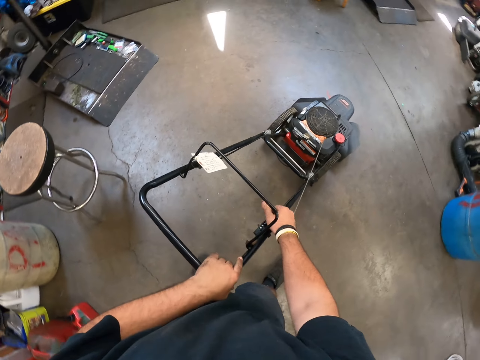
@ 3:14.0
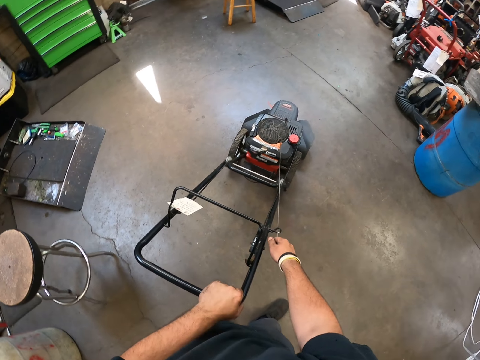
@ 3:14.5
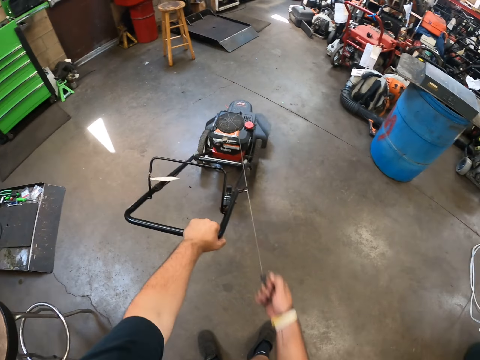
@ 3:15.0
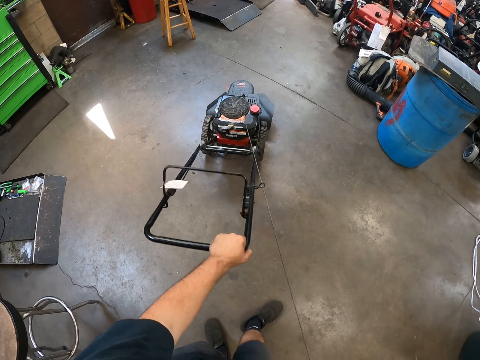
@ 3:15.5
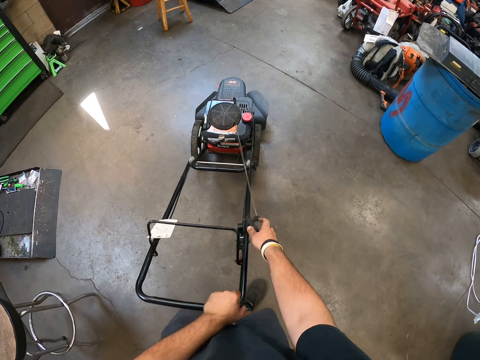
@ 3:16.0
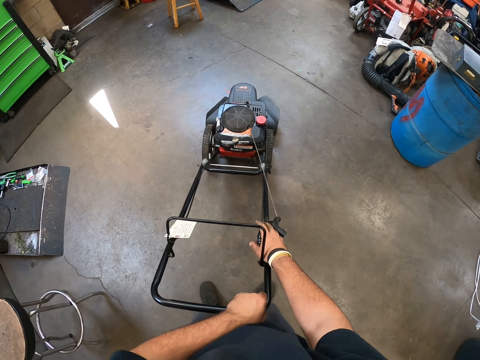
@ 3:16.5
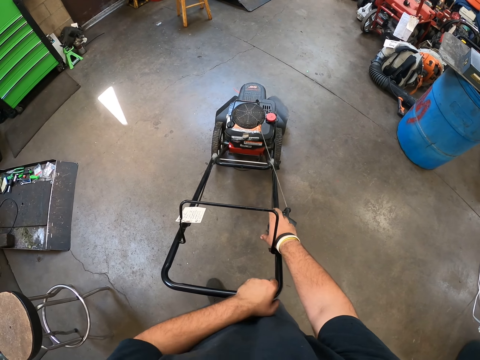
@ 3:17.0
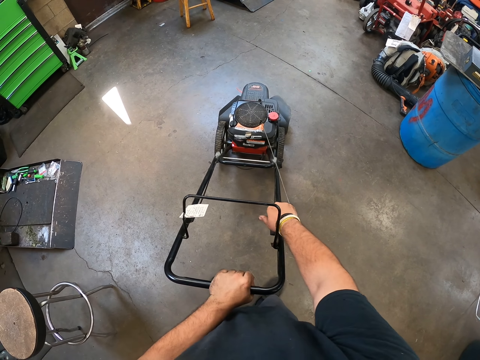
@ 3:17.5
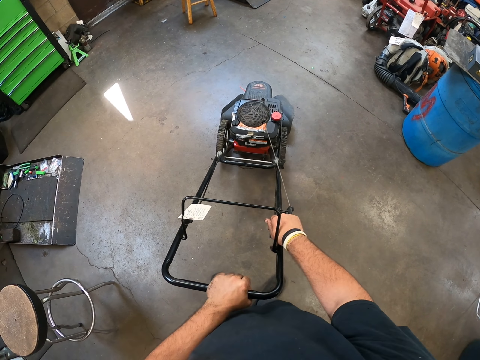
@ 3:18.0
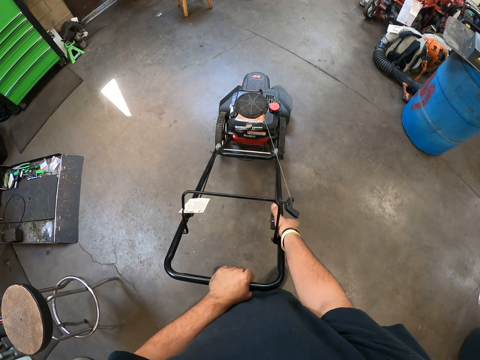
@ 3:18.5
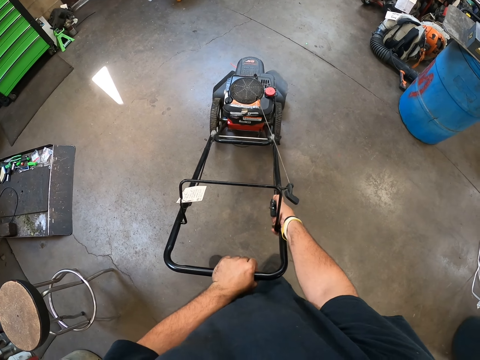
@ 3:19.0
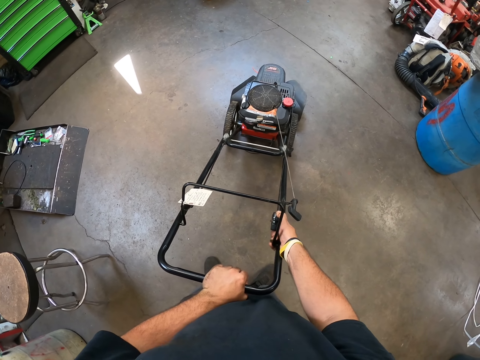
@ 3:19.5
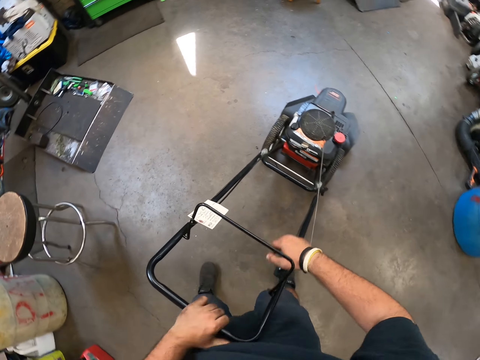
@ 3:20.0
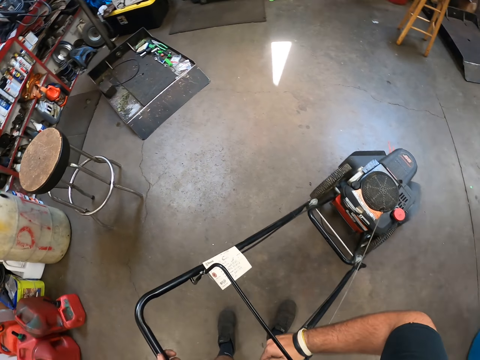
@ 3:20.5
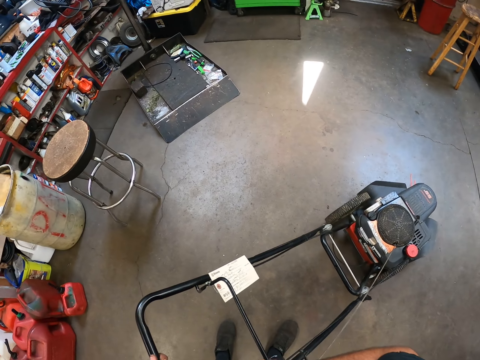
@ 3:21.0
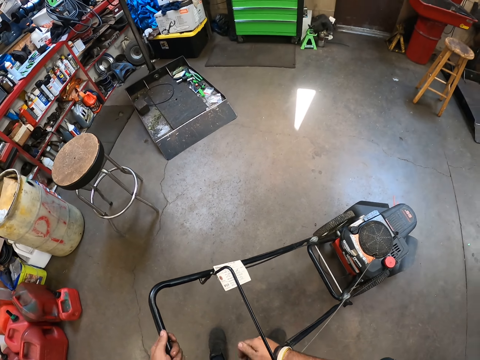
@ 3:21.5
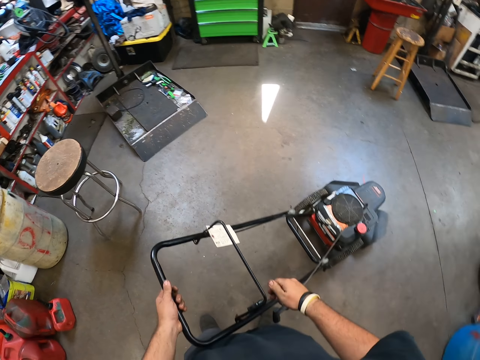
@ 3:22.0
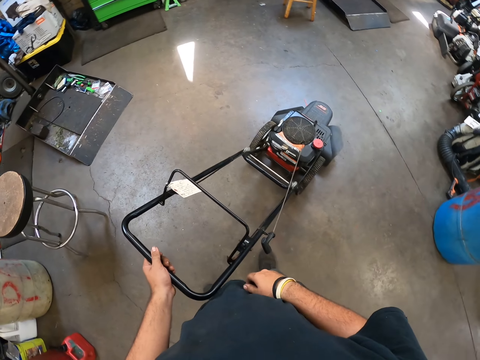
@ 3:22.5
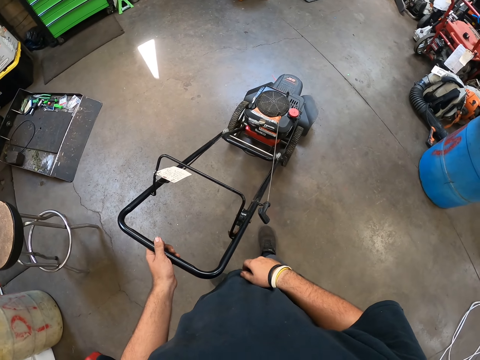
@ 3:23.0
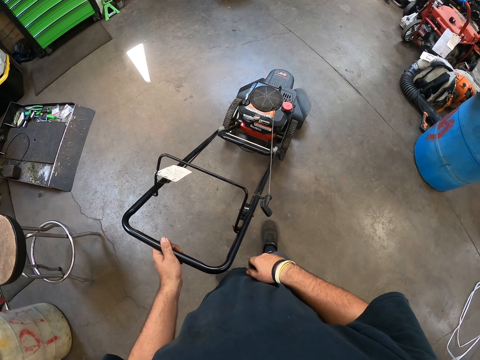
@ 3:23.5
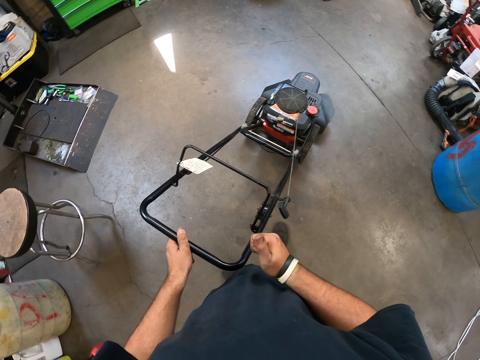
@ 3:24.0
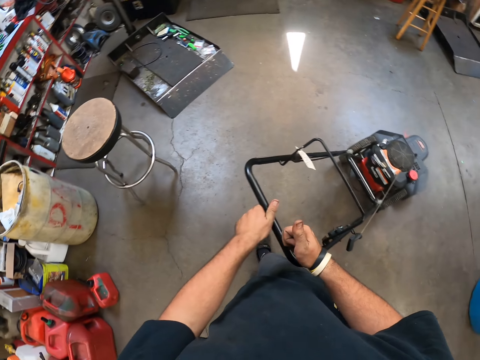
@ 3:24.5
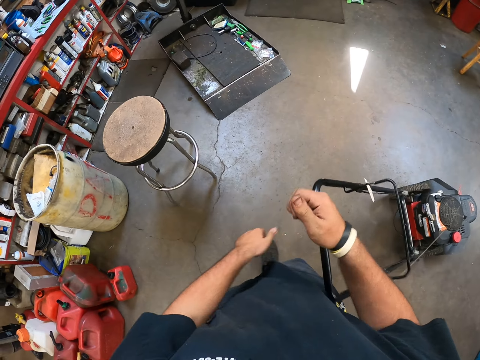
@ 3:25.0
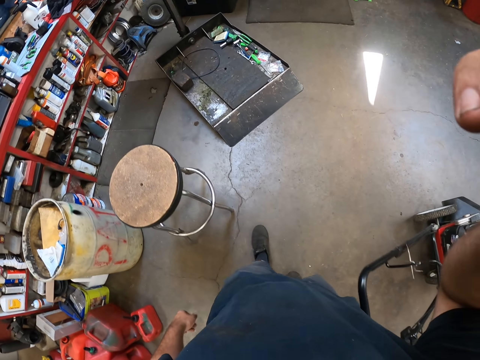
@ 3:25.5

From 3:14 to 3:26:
The camera wearer starts the lawn mower. They adjust something. They hold the lawn mower. They look around the workshop.
